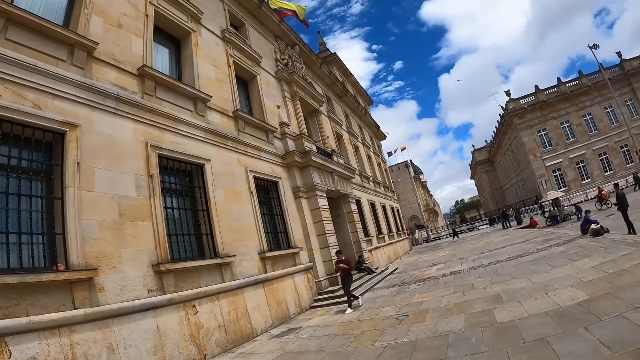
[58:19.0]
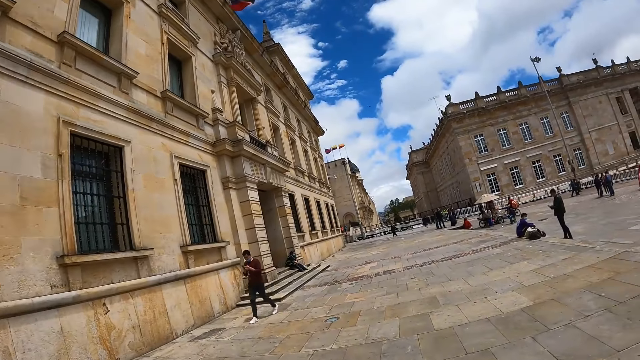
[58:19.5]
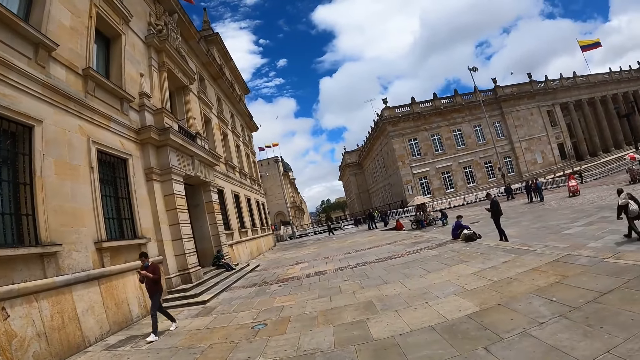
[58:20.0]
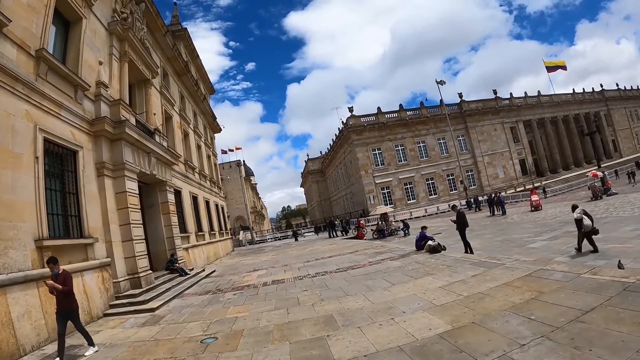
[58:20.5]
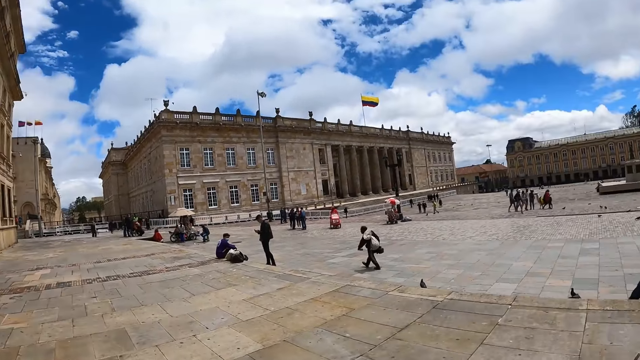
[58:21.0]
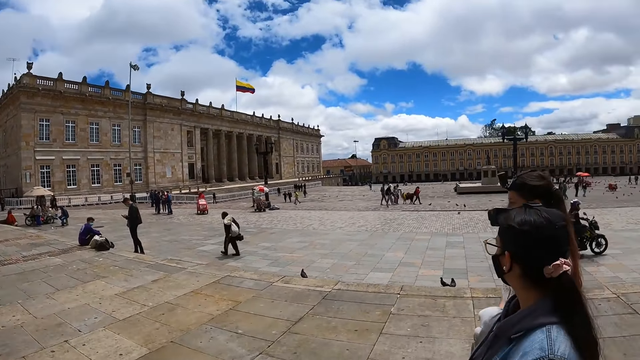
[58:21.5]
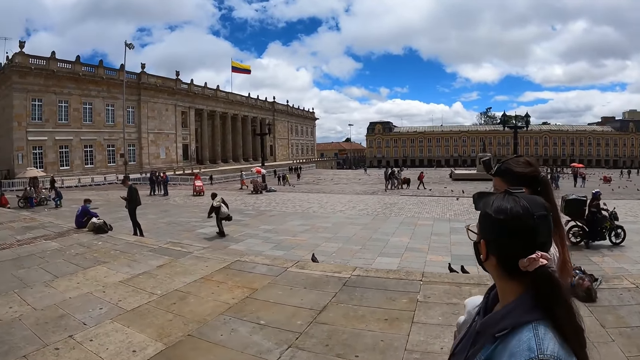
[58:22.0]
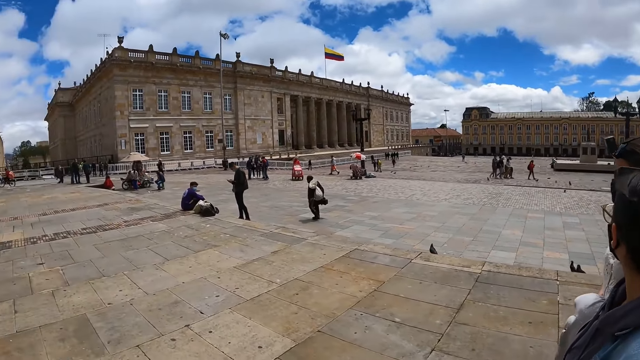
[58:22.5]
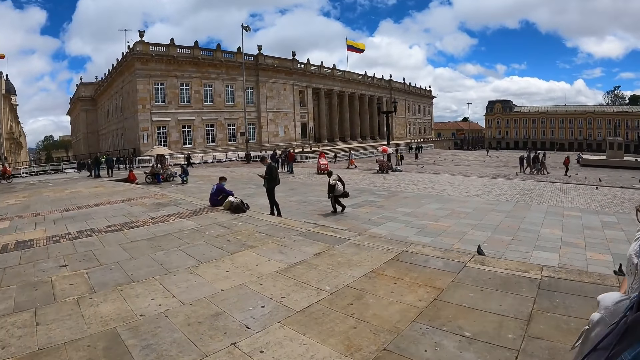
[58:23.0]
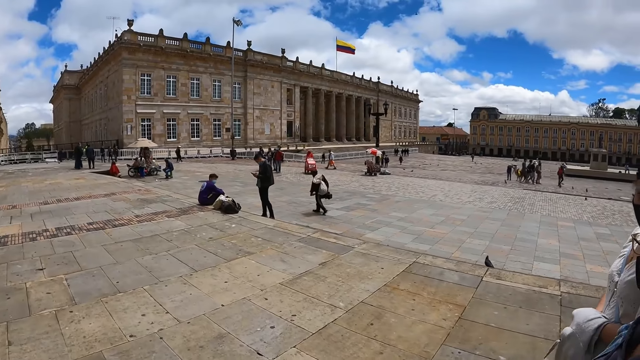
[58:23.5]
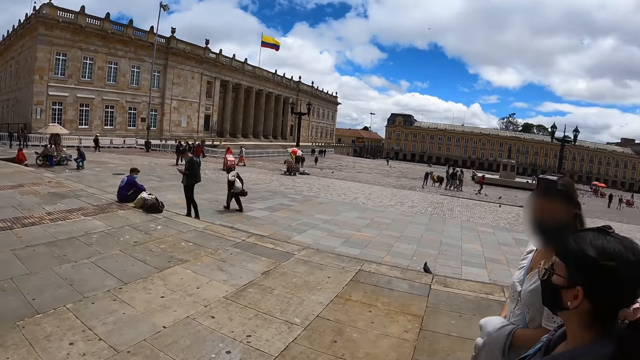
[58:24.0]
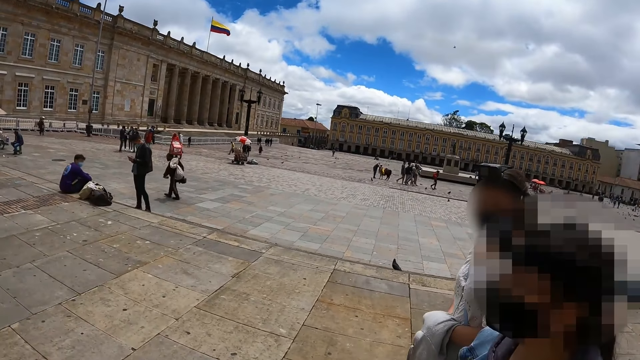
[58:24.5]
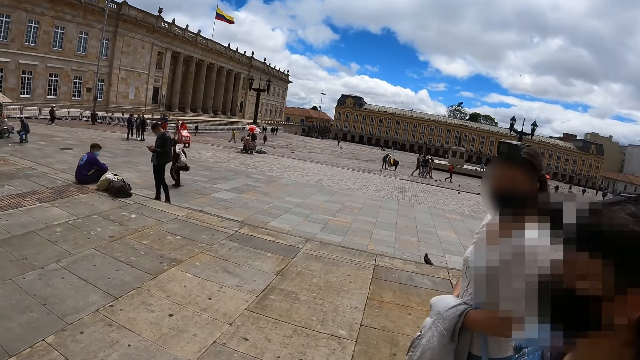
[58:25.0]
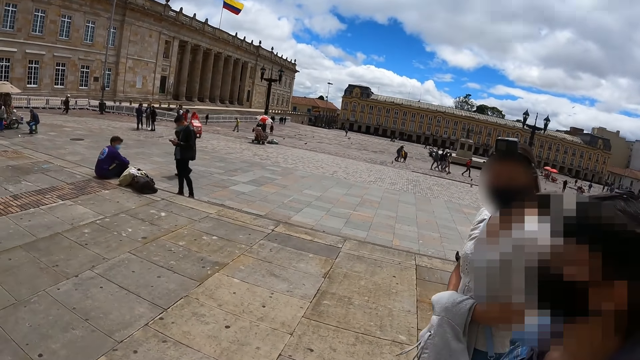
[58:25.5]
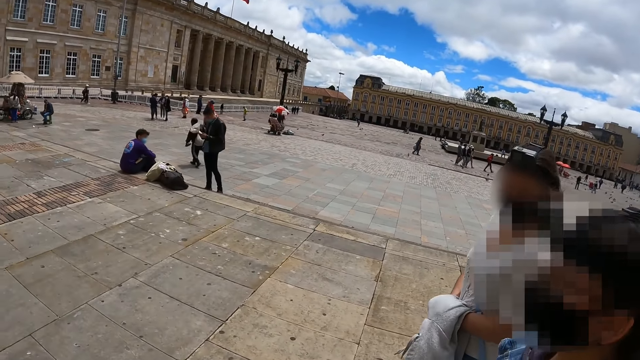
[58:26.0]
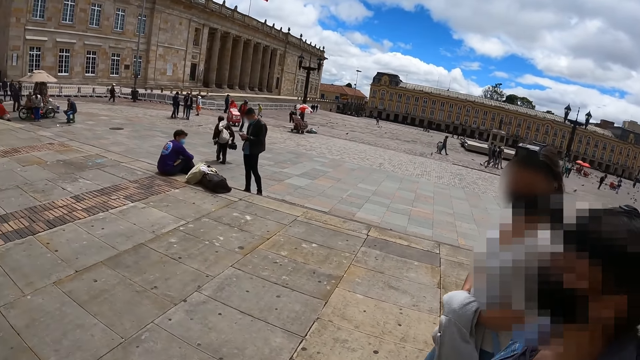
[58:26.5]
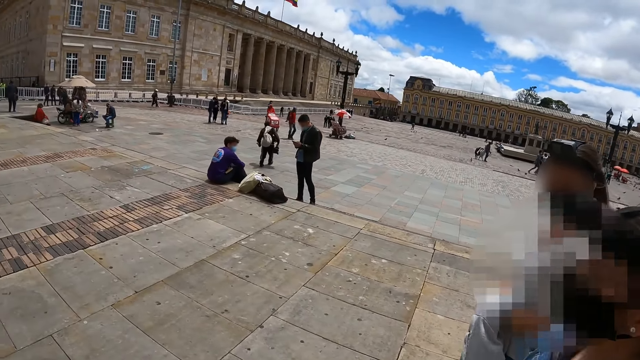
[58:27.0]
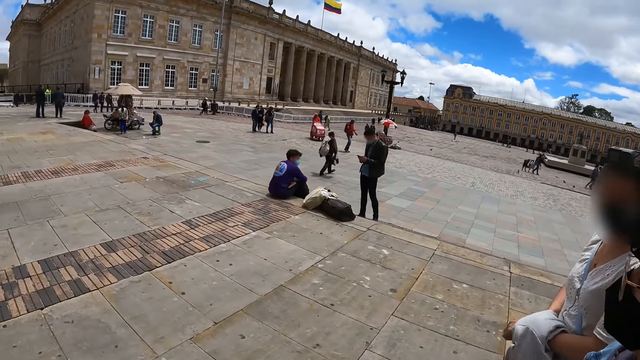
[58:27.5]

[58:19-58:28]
The camera wearer looks left. A person walks with the phone on the hand. The camera wearer looks right. Another person uses the phone. A woman converses with the camera wearer.

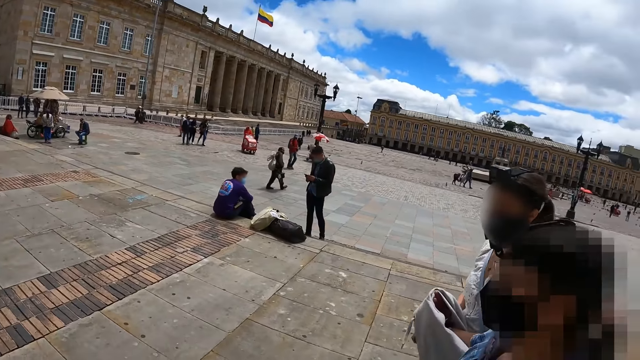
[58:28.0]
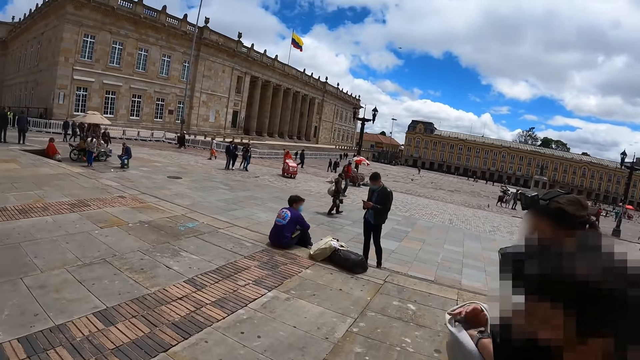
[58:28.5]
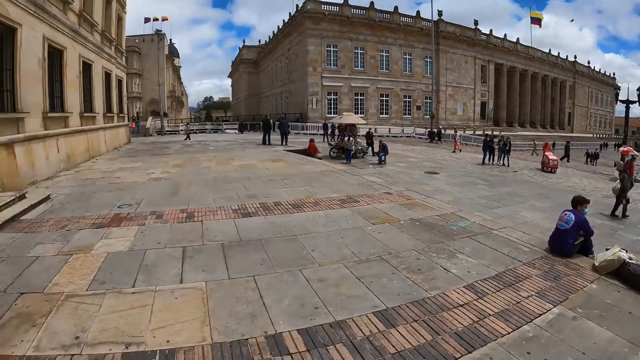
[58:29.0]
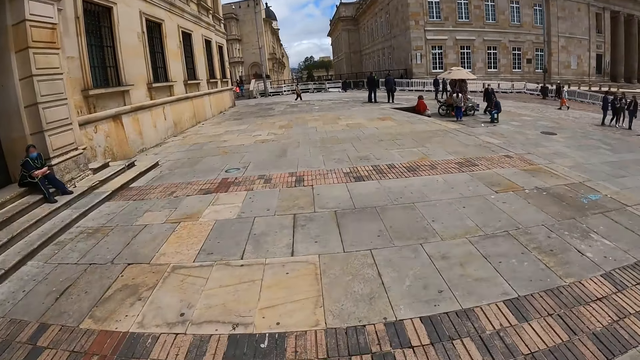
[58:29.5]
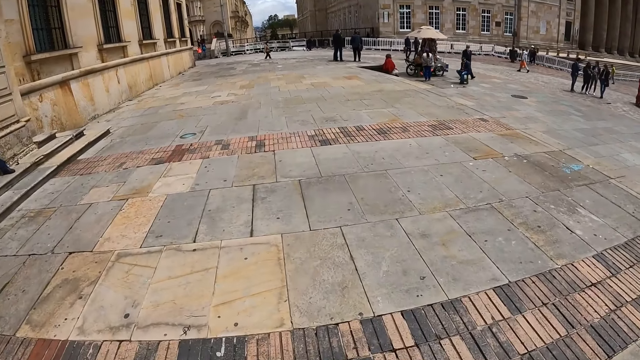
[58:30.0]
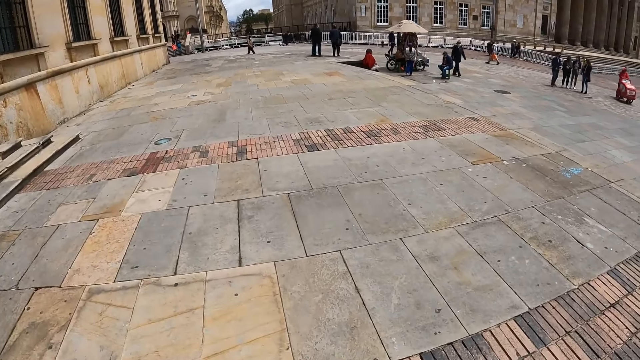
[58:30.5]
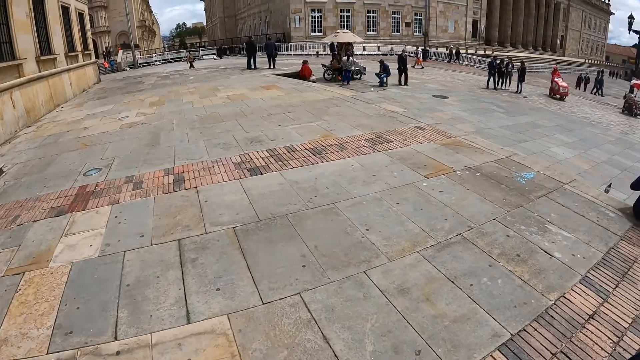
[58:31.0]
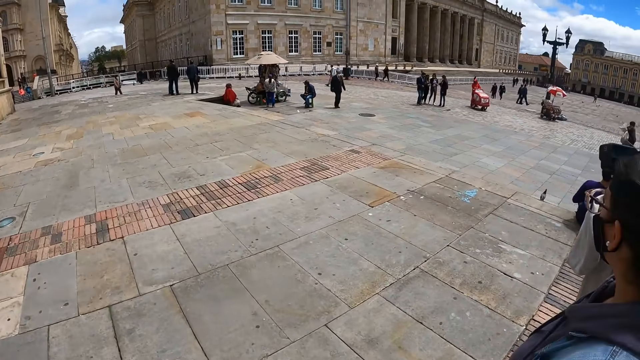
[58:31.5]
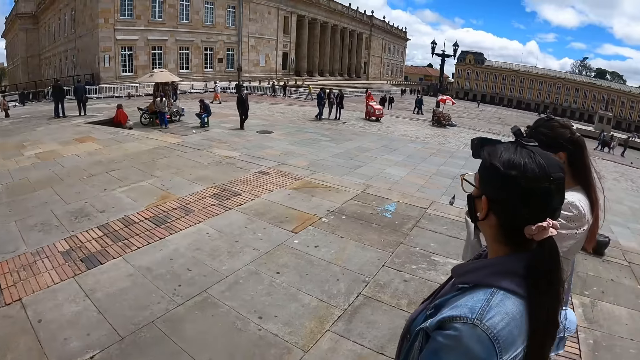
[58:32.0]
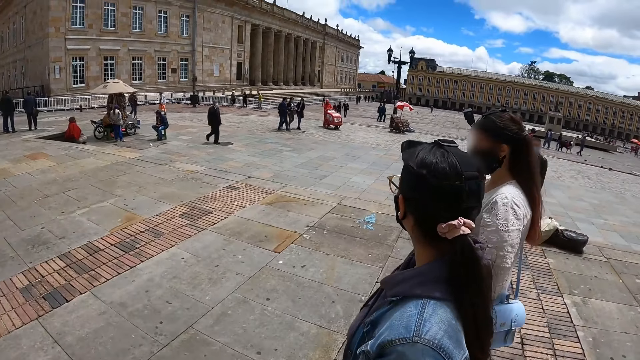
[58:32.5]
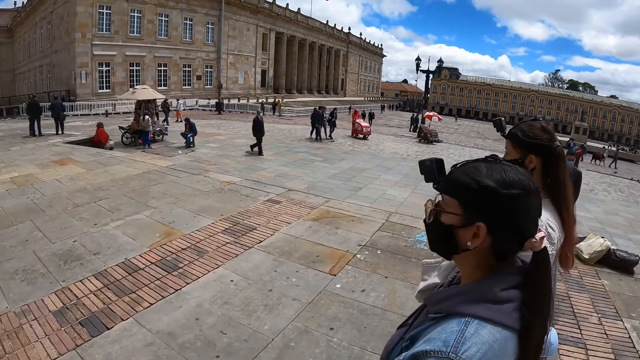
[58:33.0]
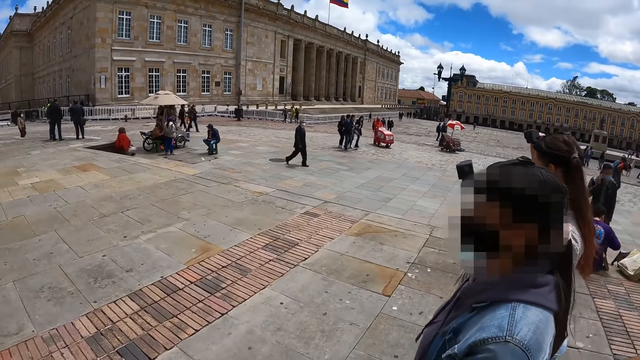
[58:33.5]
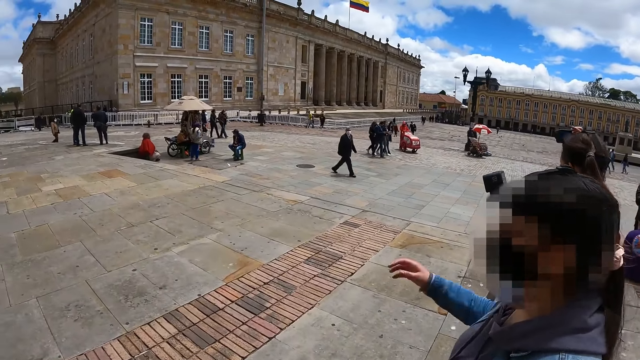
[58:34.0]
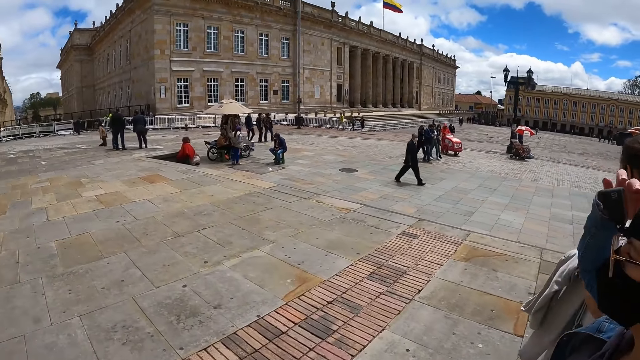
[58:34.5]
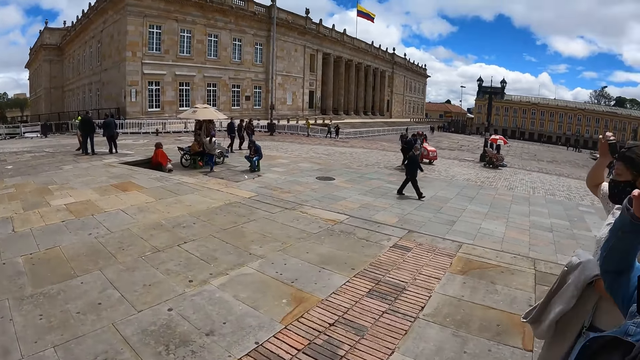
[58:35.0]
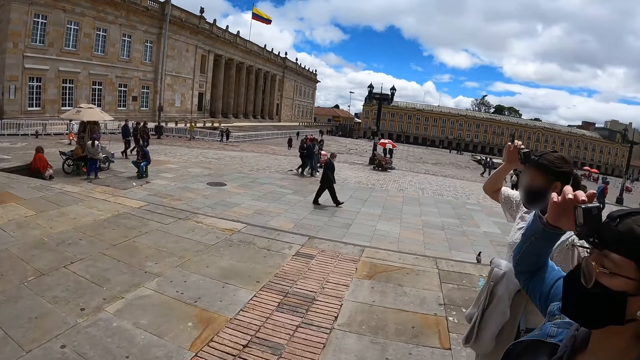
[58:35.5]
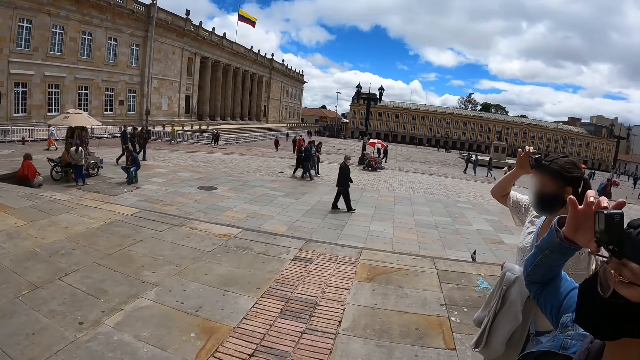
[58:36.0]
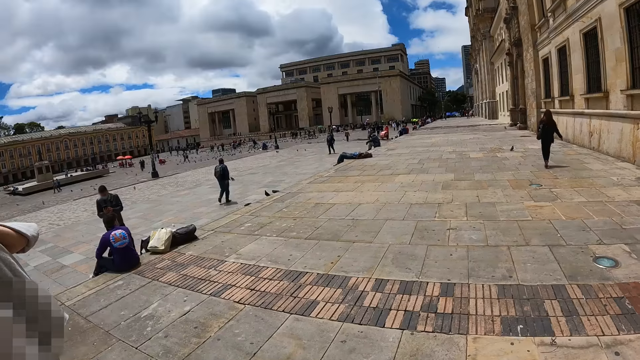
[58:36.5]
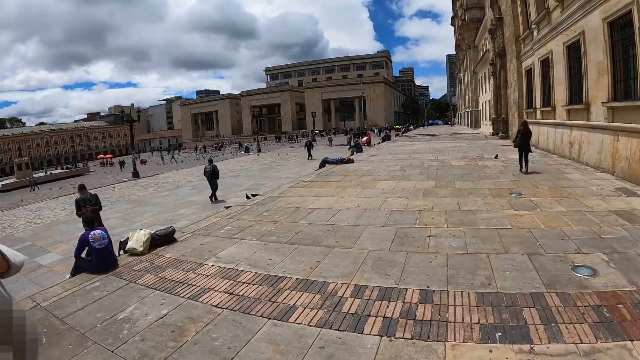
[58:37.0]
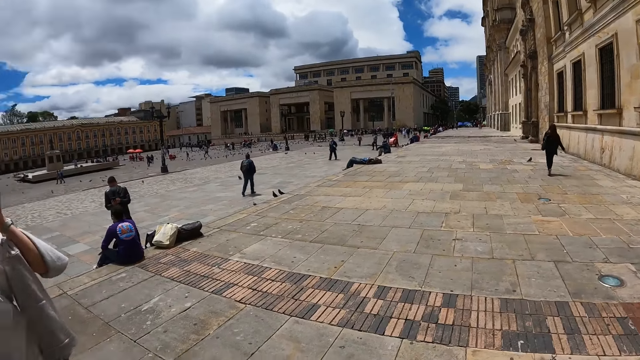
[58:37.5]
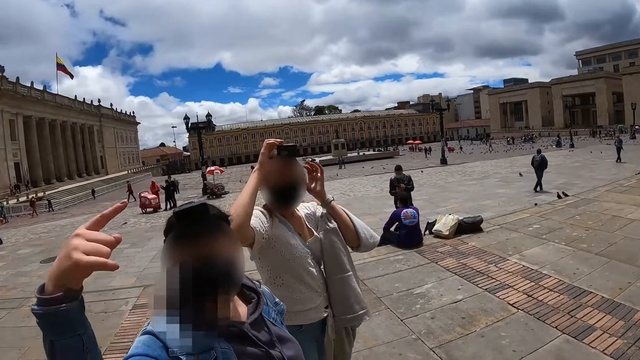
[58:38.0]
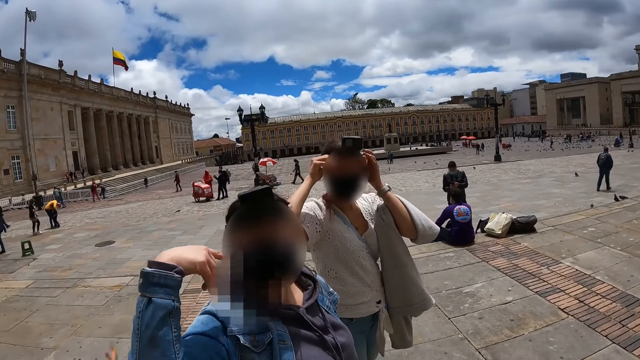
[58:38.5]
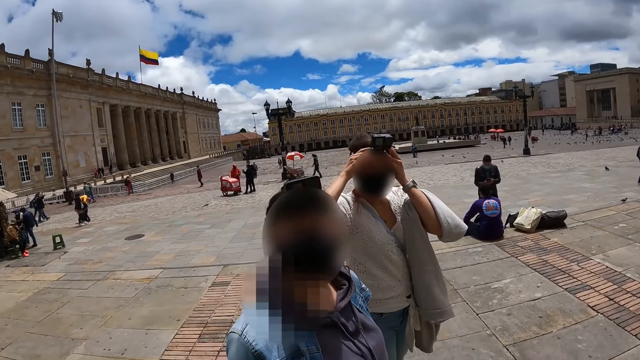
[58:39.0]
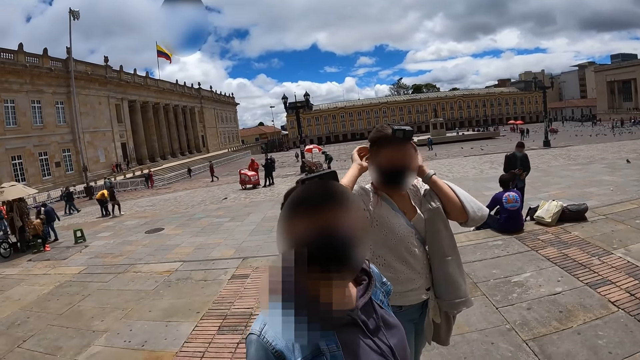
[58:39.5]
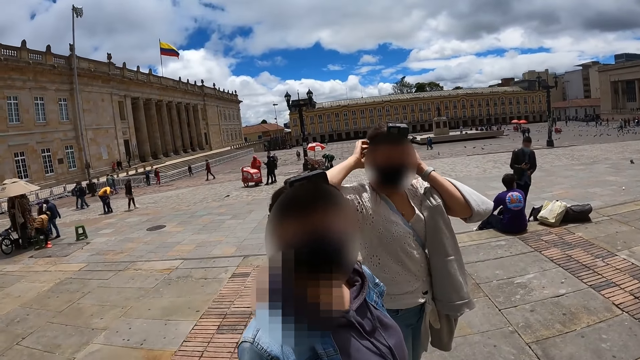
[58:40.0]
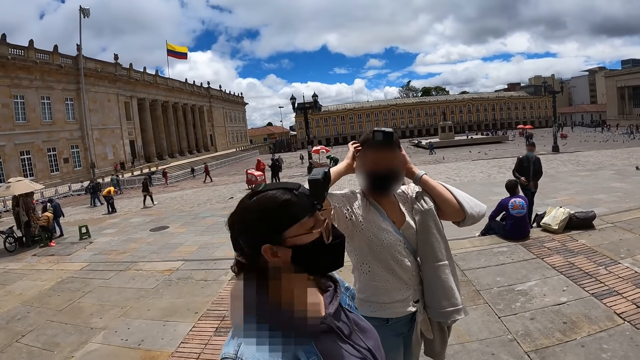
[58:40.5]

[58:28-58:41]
The camera wearer looks forward and looks right. A person moves the cloth on the hand. Another person sets the camera on the head. The camera wearer stares at the first person. The first person moves the hand on the camera. The camera wearer looks forward and looks left. The other person moves the hand on the camera. A woman converses with the camera wearer.
